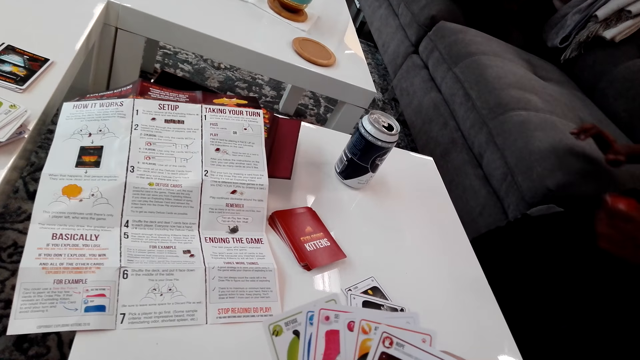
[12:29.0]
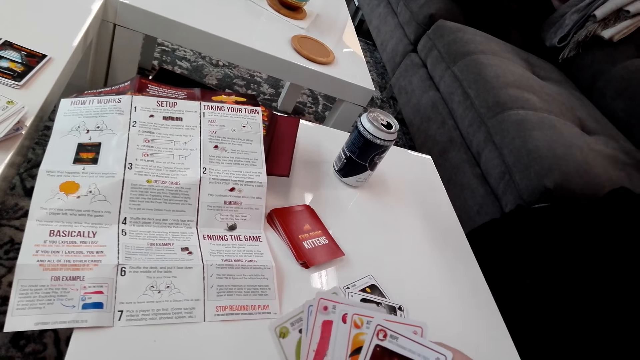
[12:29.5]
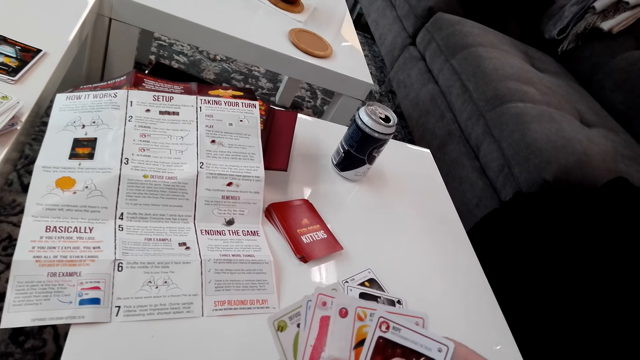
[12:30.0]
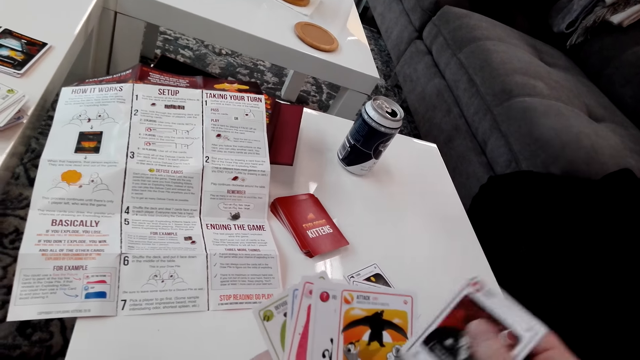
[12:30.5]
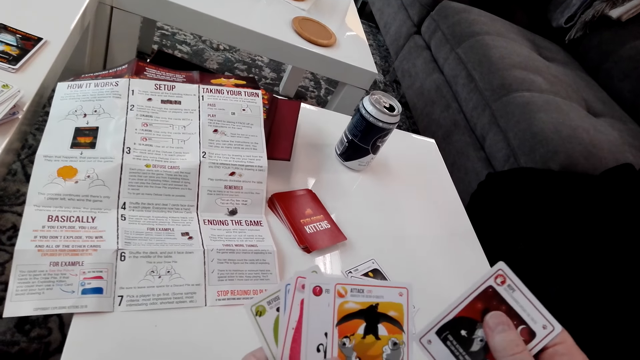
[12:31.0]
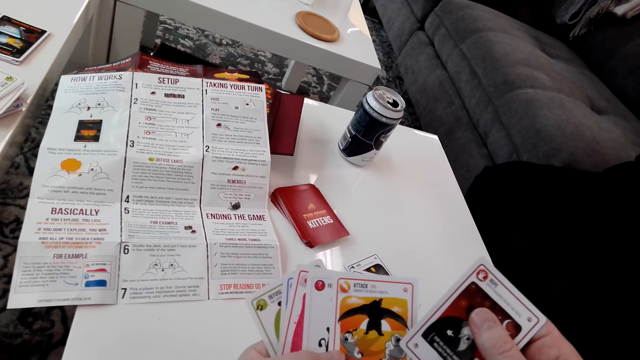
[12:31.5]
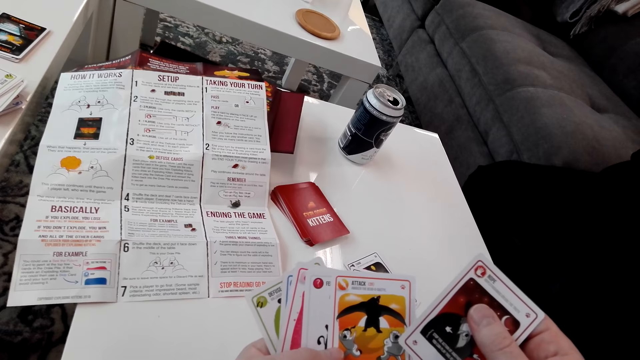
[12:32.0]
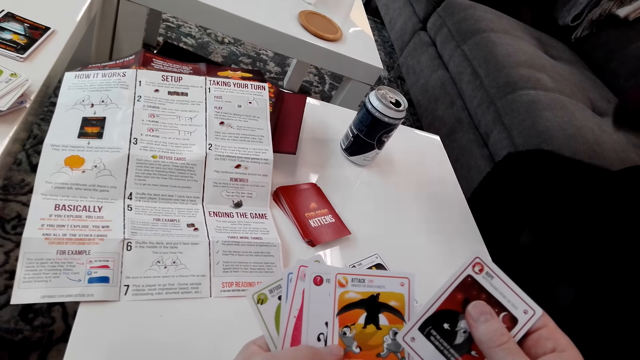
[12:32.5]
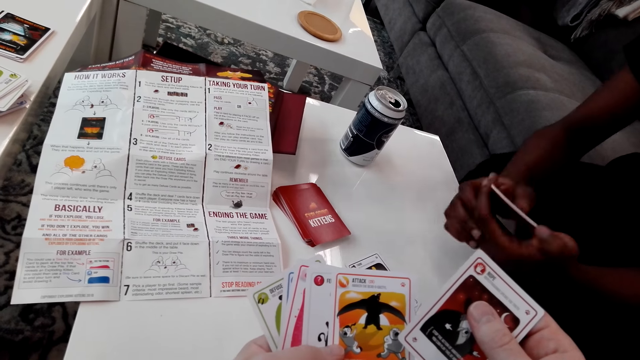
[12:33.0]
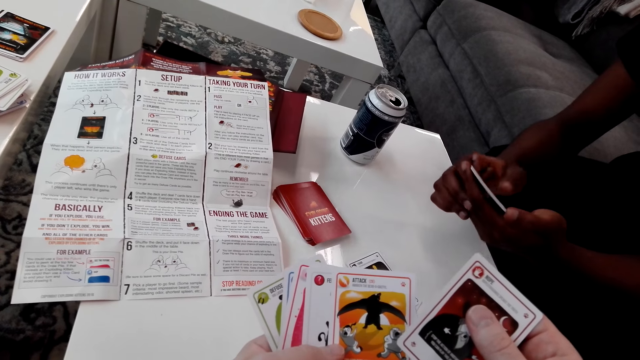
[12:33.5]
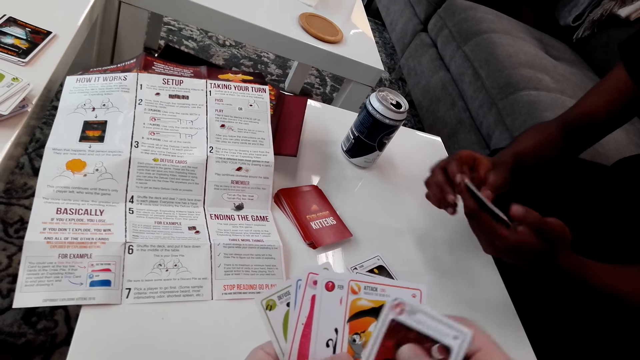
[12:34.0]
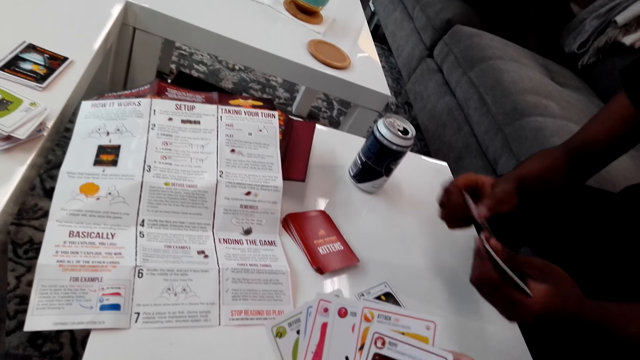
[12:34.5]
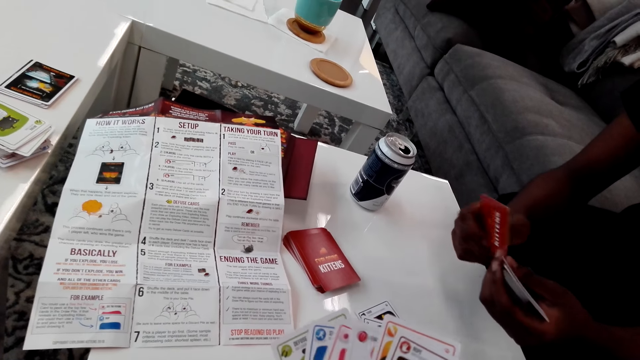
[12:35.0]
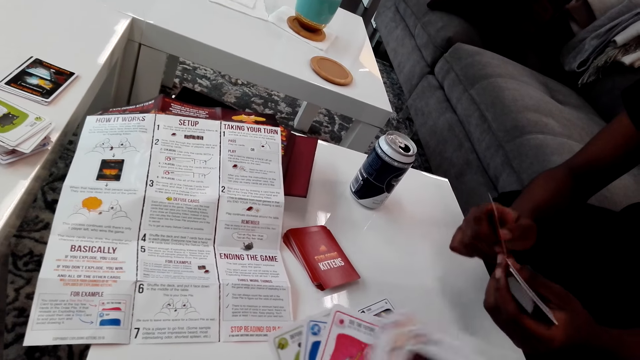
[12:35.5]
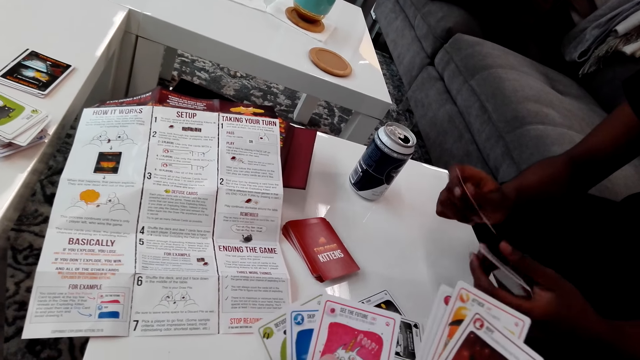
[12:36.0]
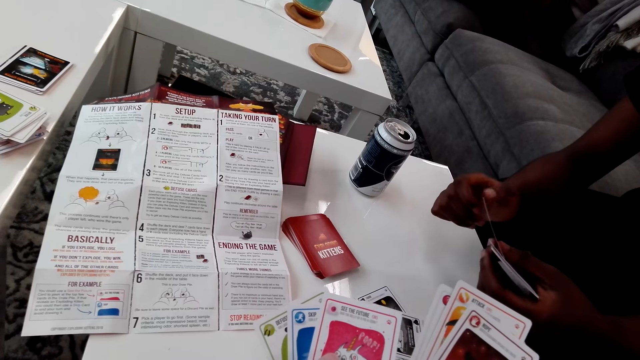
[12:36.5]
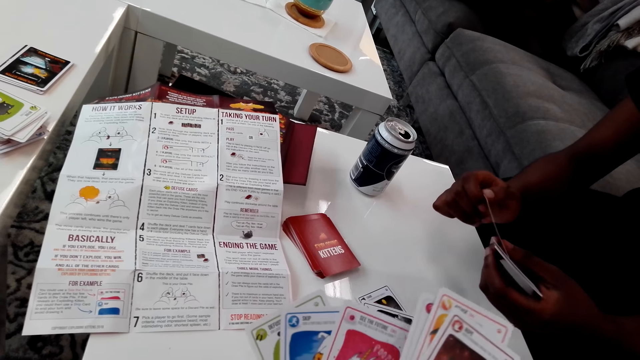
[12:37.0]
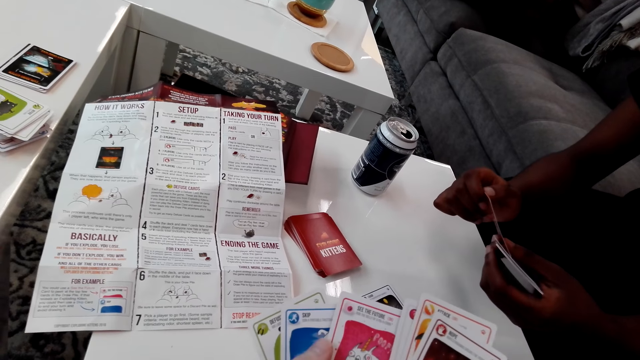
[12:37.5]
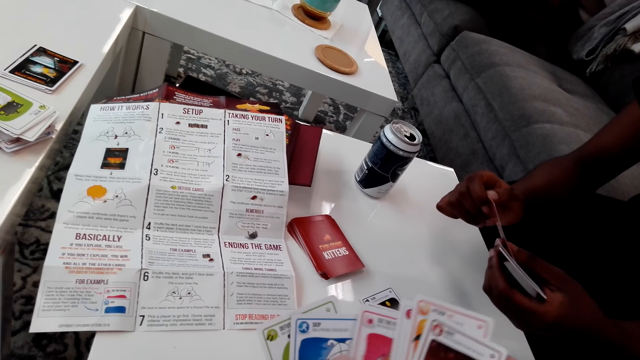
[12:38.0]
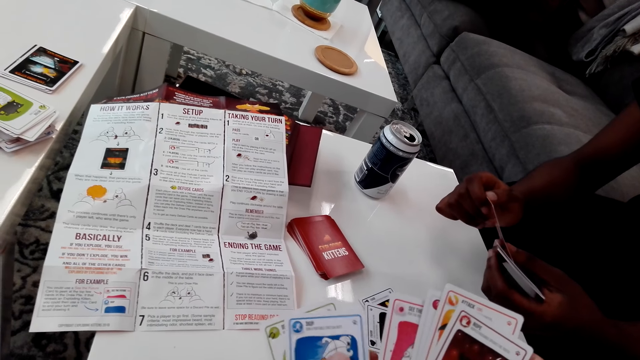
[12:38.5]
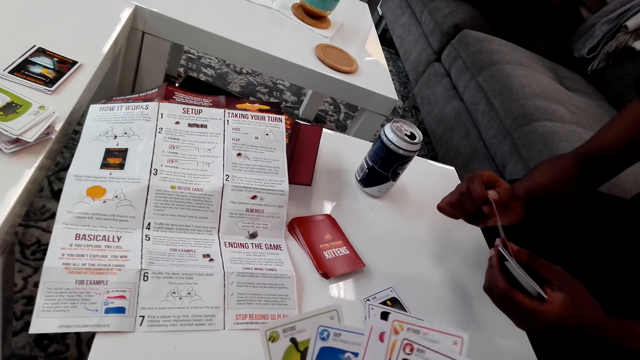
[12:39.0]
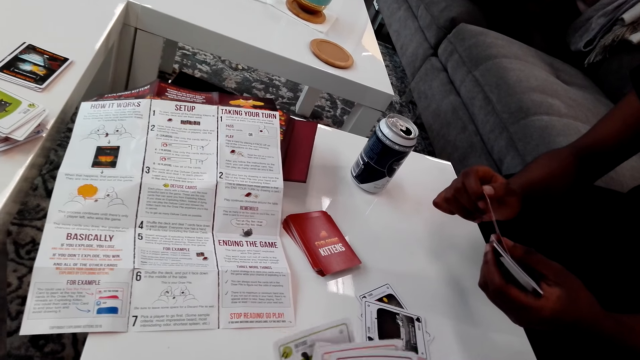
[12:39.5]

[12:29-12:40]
A man looks at the cards and shuffles the cards.

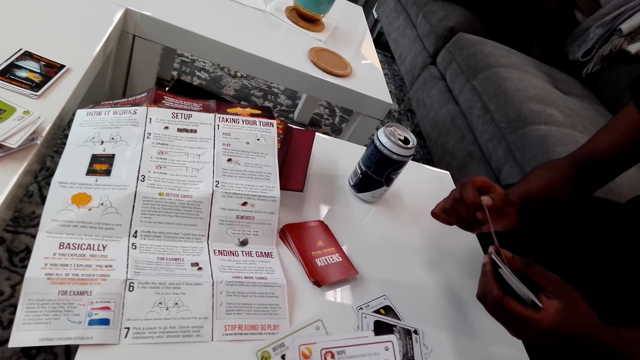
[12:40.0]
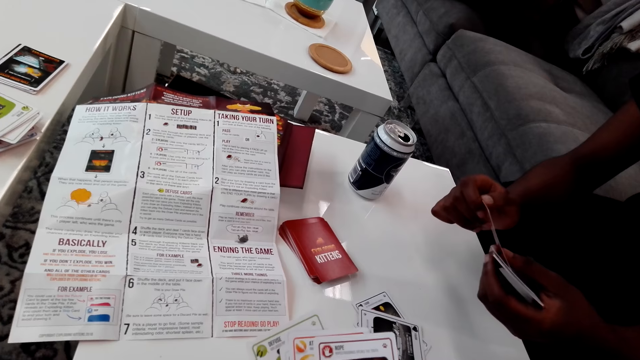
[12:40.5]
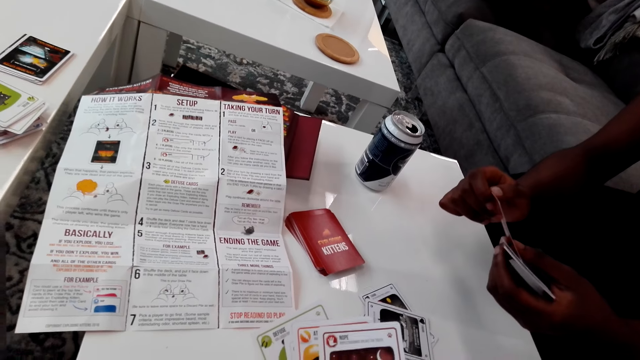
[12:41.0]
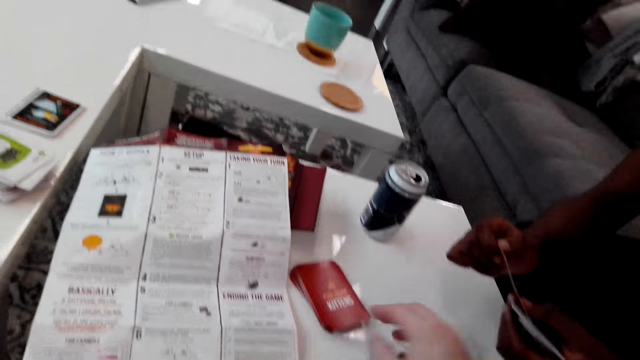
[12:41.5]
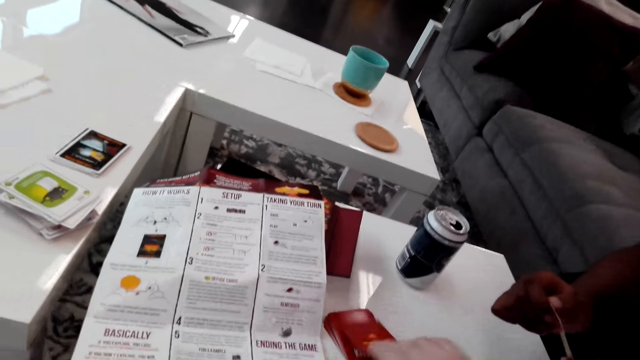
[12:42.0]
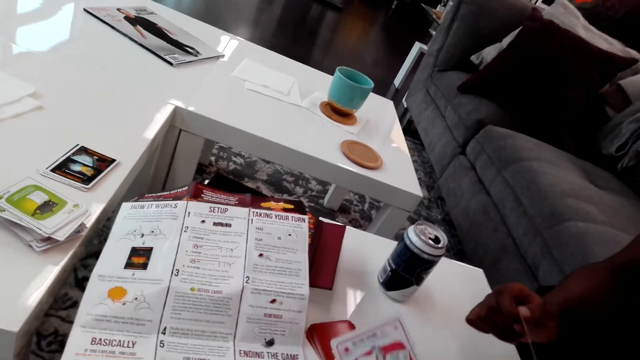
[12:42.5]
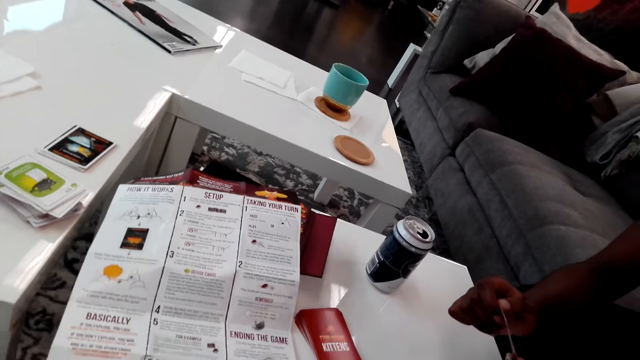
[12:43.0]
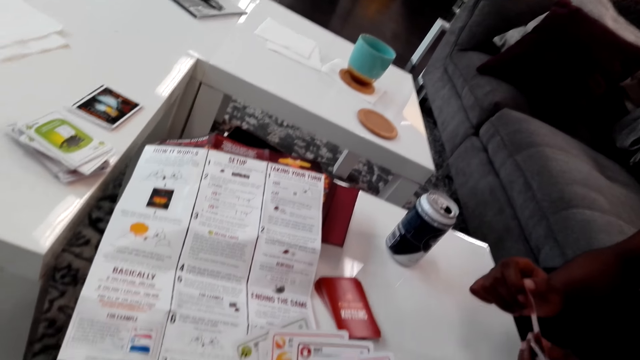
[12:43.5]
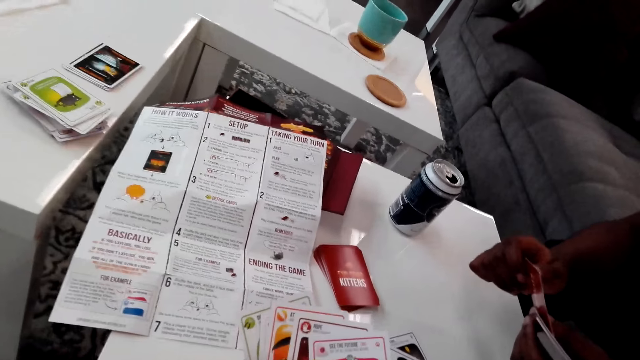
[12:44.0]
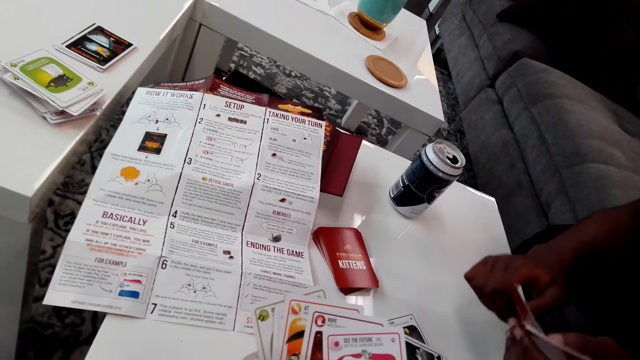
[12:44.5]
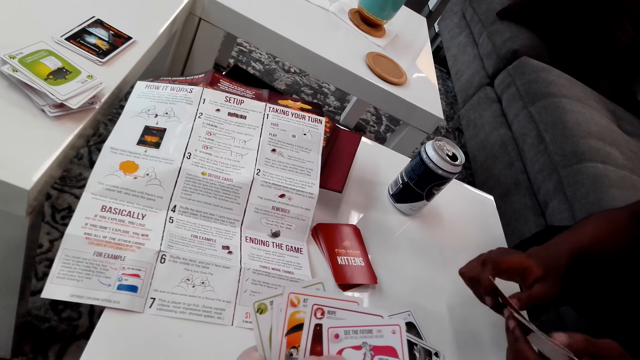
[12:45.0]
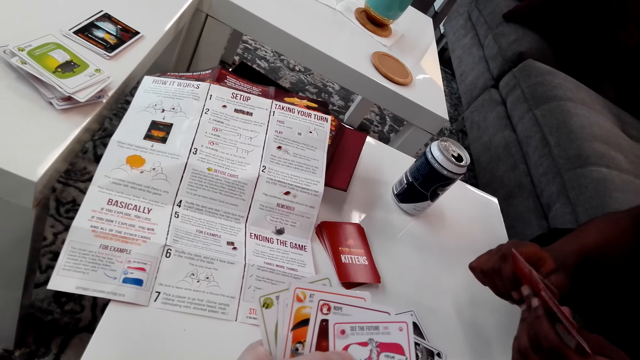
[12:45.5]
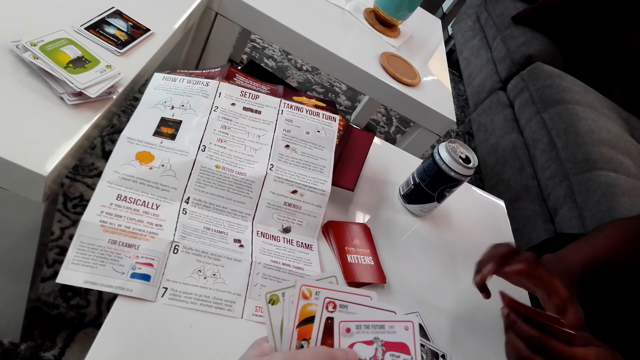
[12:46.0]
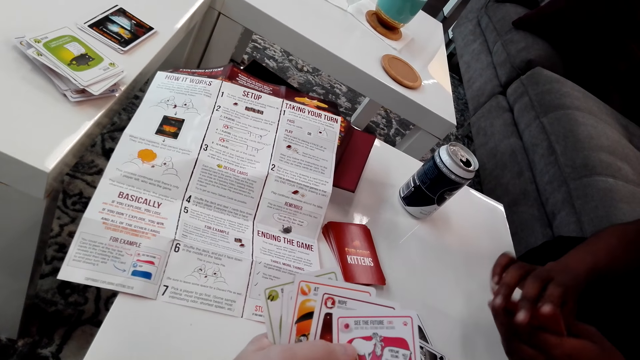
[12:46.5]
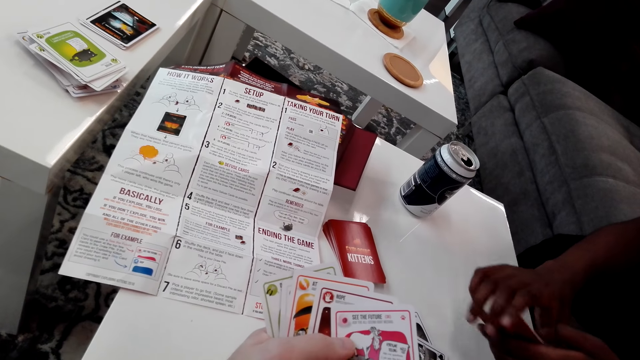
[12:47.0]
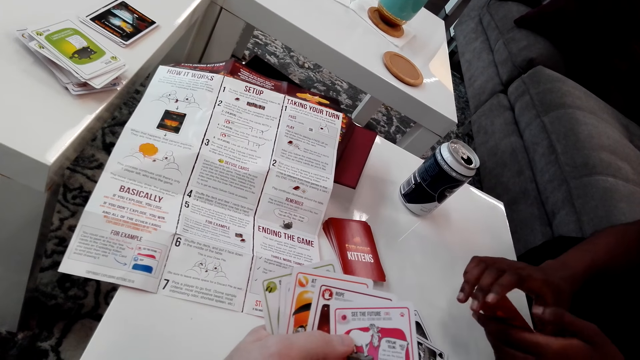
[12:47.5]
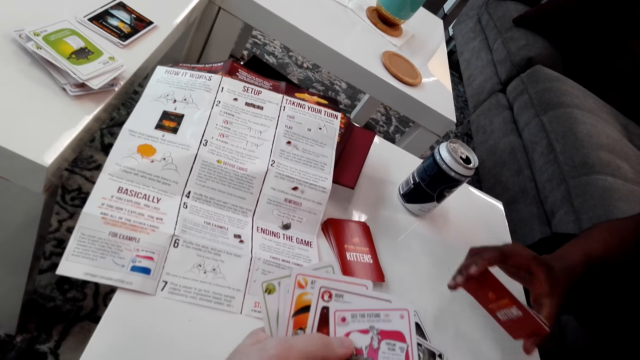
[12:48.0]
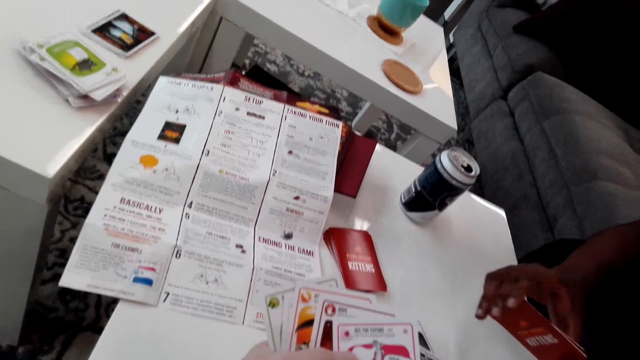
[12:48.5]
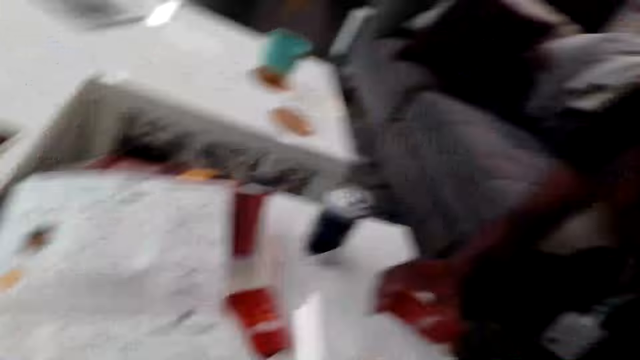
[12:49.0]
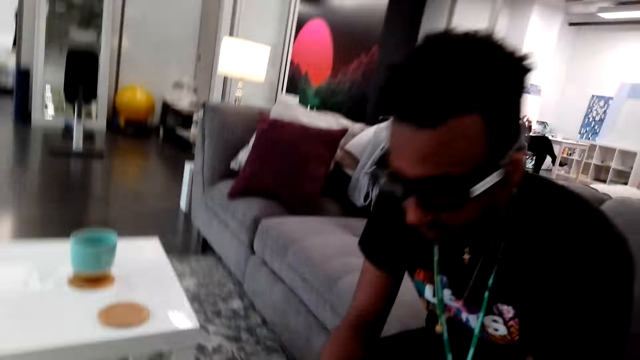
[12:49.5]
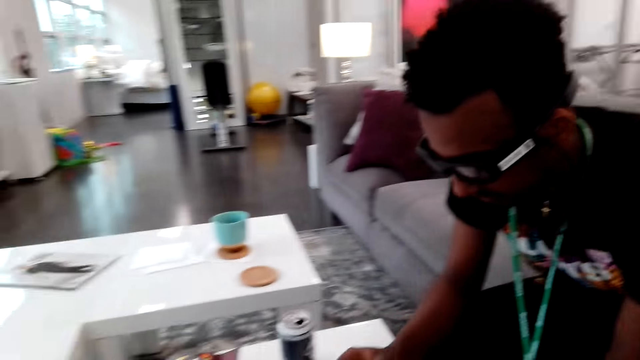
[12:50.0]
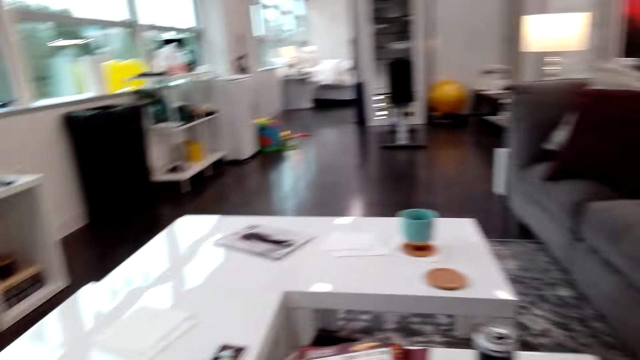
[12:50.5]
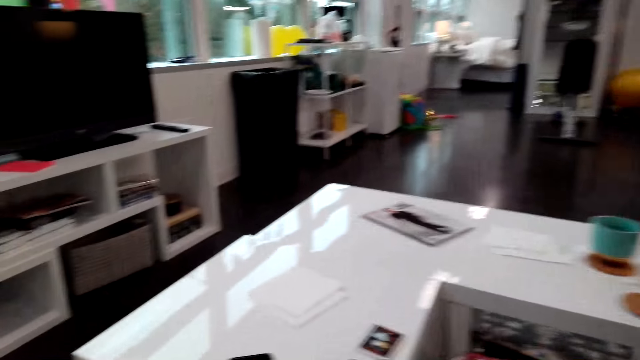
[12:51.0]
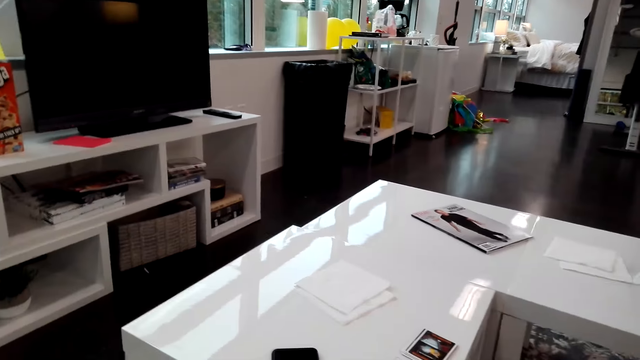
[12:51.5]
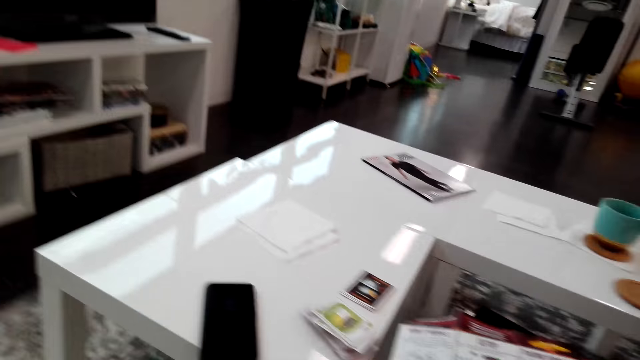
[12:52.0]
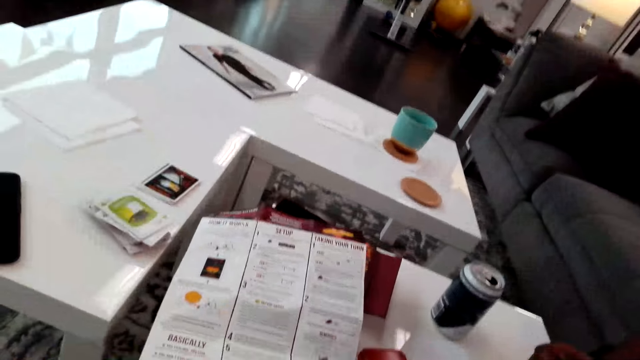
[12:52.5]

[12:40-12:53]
The camera wearer picks up a card. They look around.
